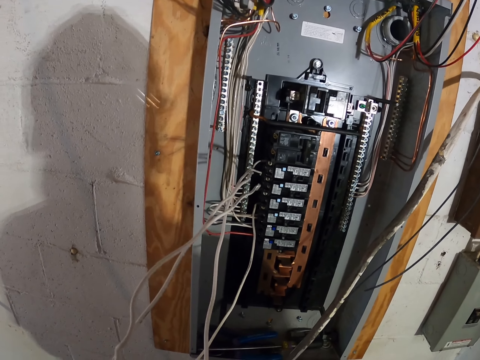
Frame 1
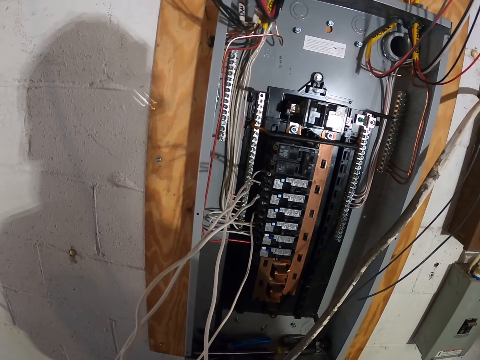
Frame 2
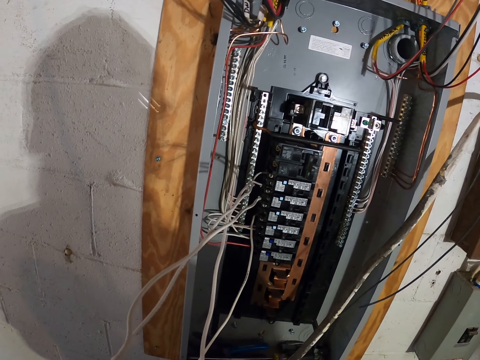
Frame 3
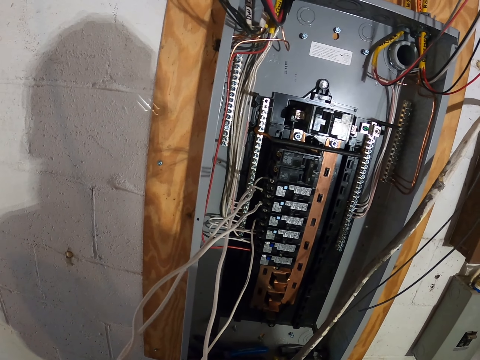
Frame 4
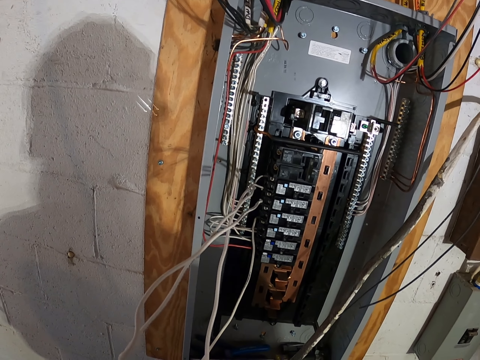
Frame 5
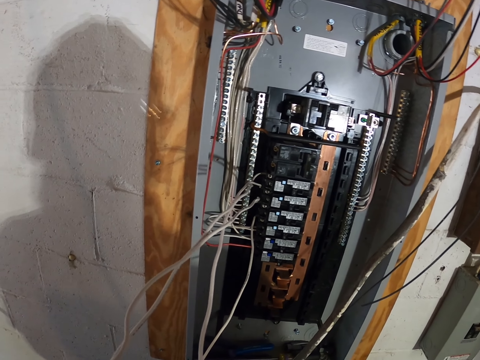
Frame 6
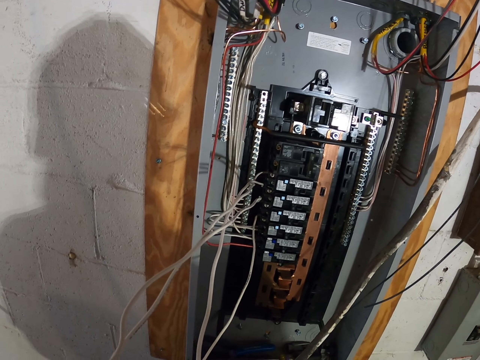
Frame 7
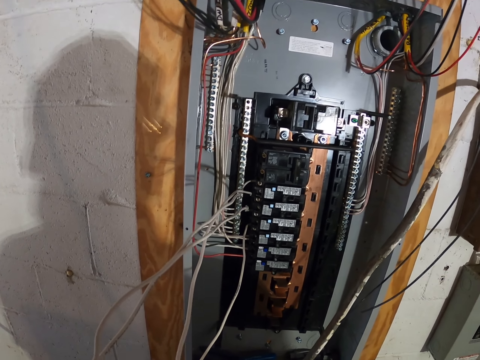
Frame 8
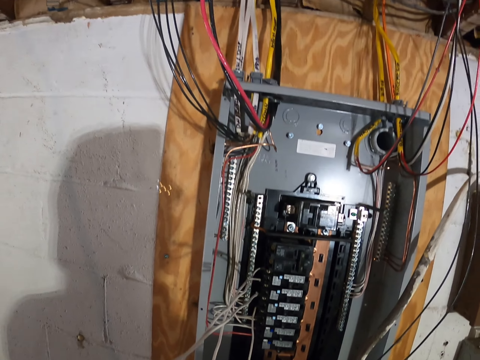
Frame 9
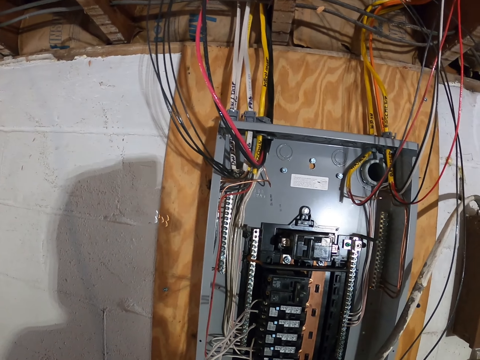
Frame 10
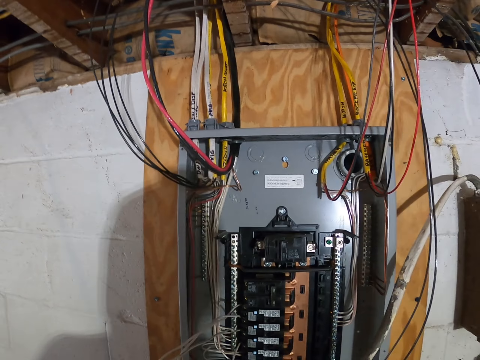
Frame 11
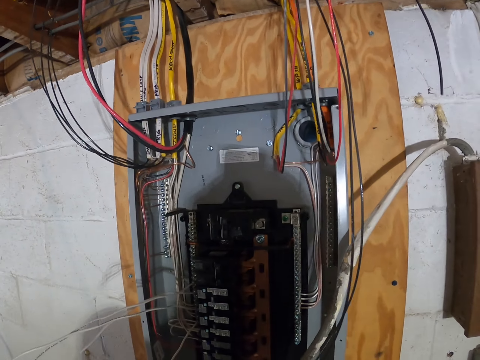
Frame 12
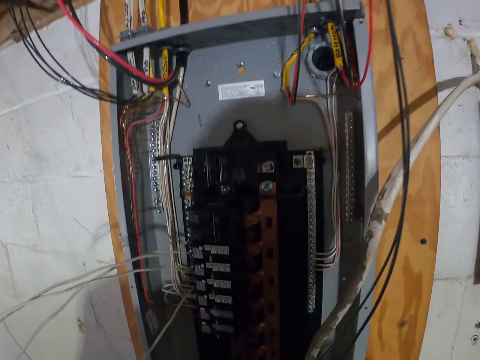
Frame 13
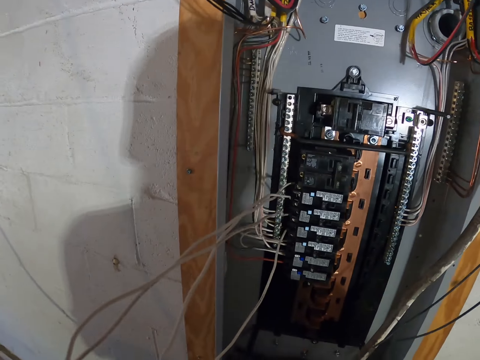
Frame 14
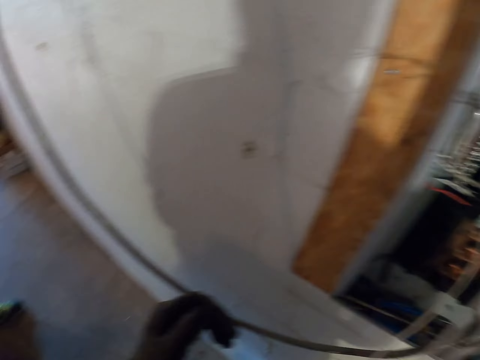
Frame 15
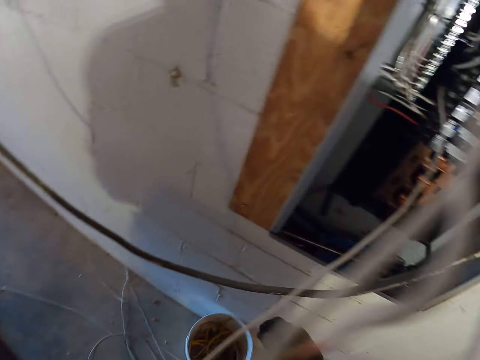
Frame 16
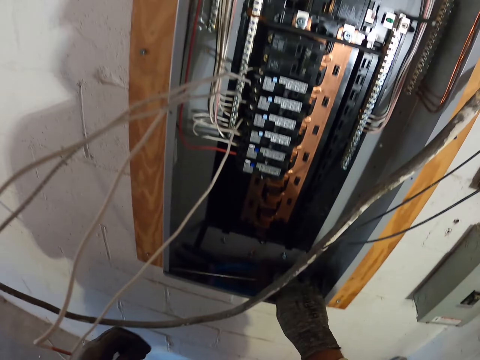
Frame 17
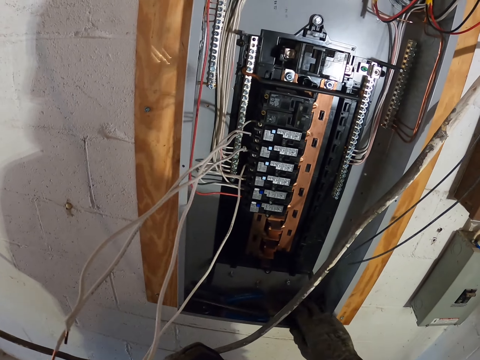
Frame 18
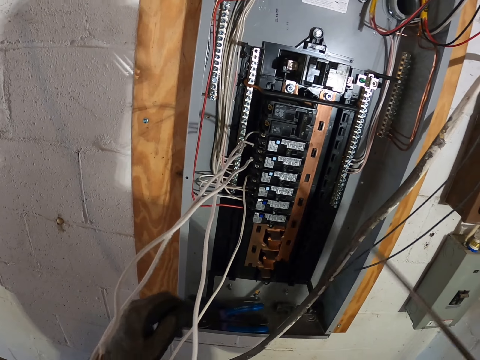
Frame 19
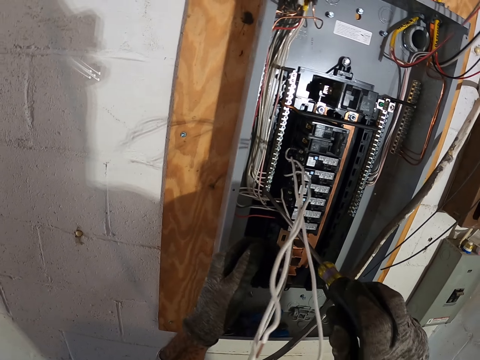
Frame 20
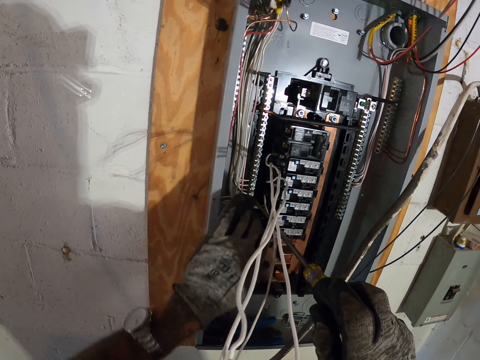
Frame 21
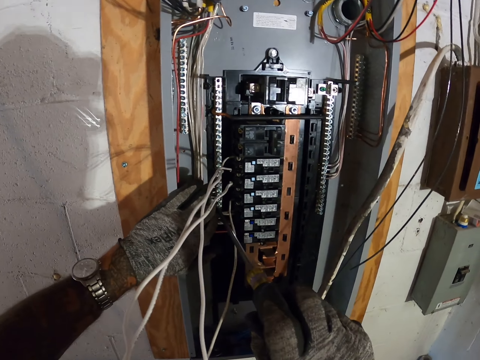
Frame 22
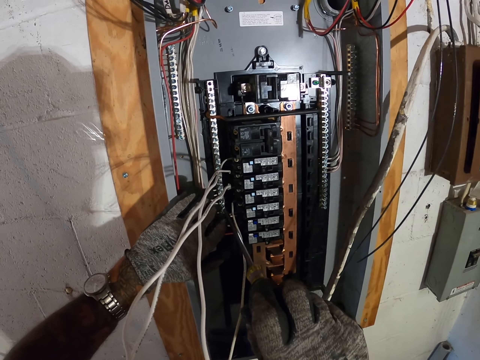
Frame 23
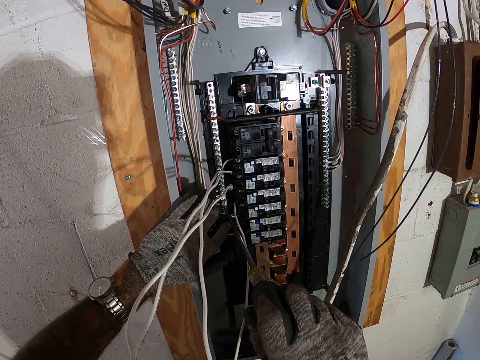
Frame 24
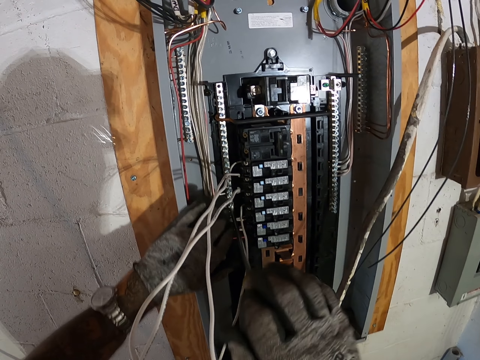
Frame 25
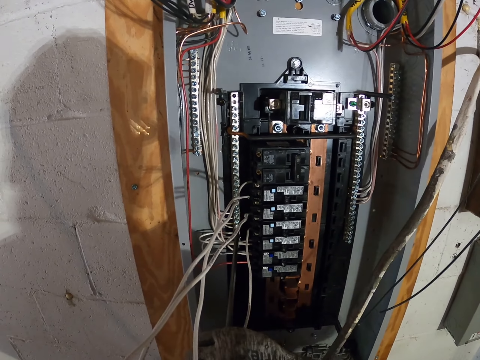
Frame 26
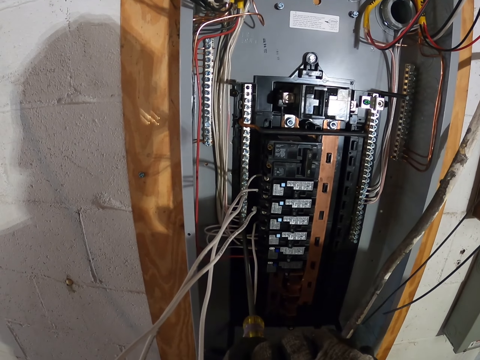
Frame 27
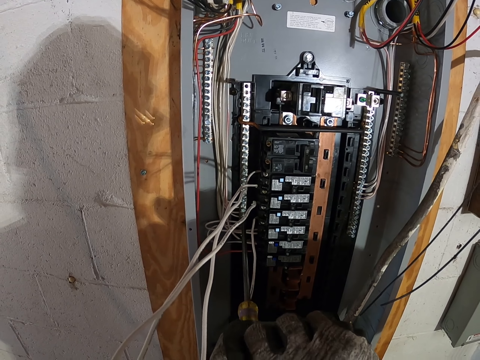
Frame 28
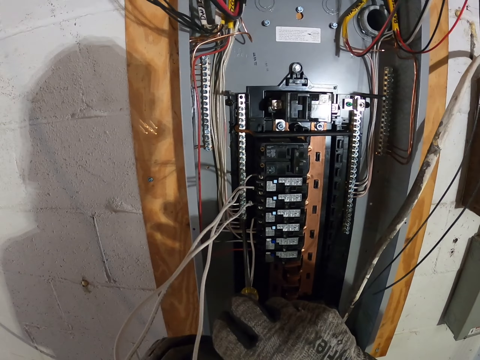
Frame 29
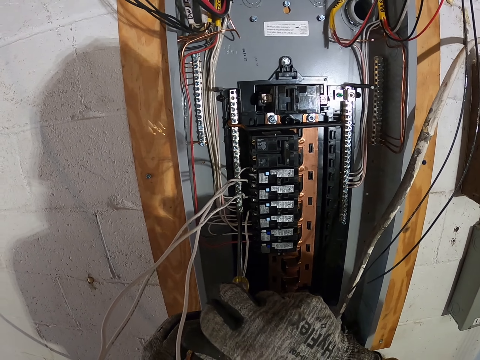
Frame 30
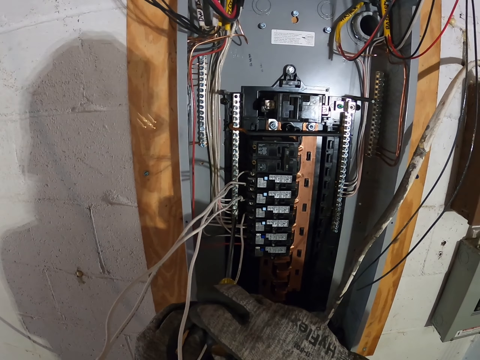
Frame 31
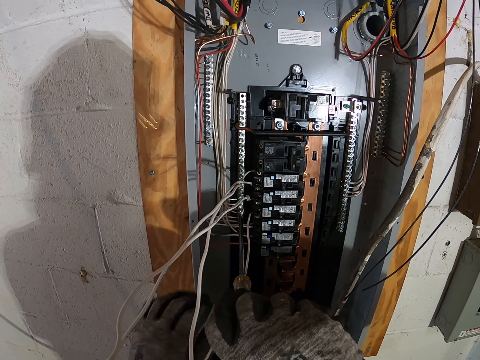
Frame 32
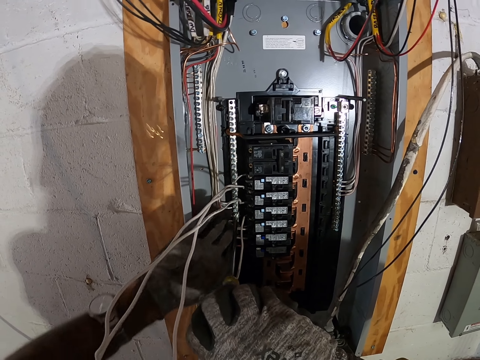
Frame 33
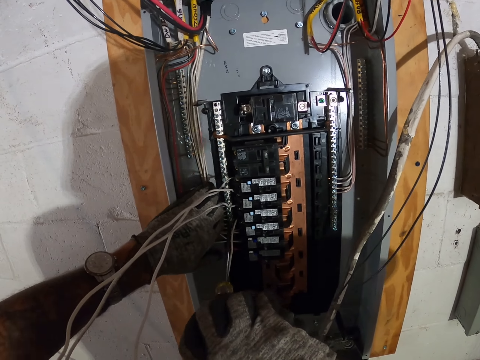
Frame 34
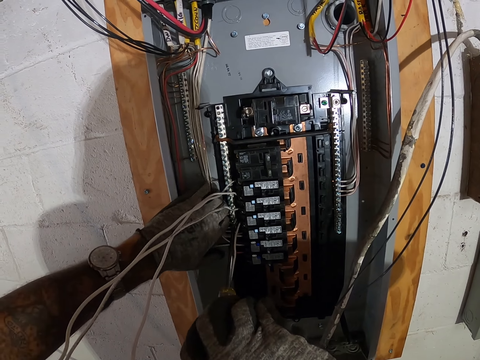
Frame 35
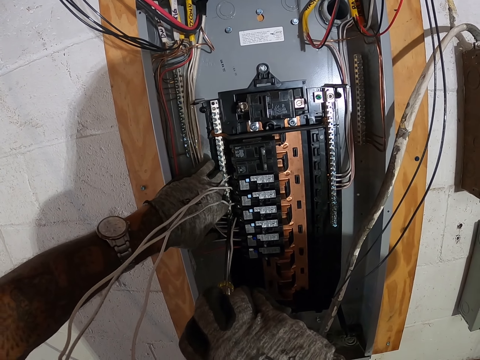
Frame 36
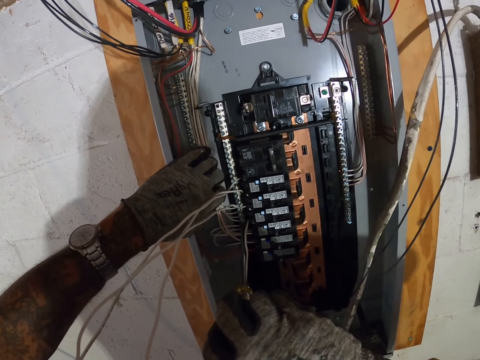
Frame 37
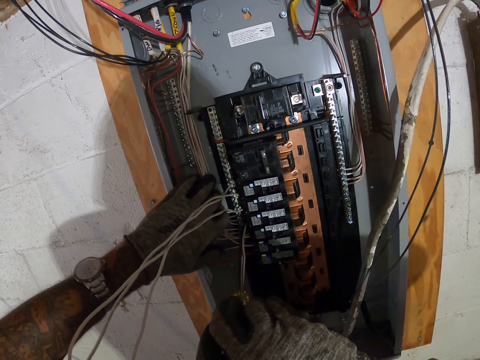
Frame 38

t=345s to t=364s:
The camera wearer takes the screwdriver. They fix the wire on the box panel. They unscrew a white cable in the neutral bar.

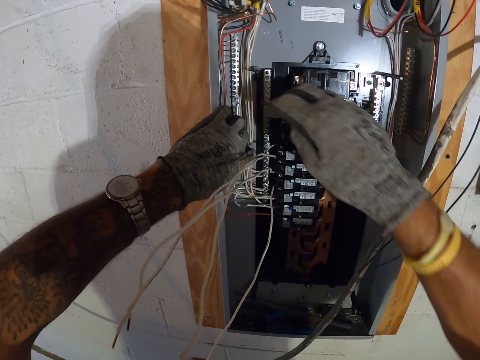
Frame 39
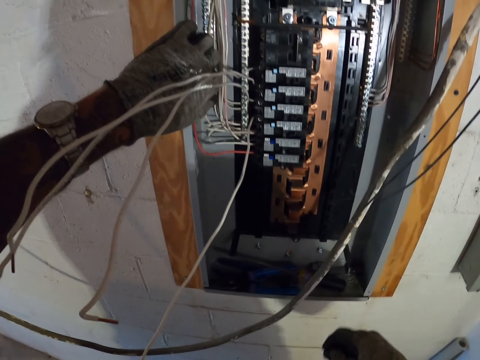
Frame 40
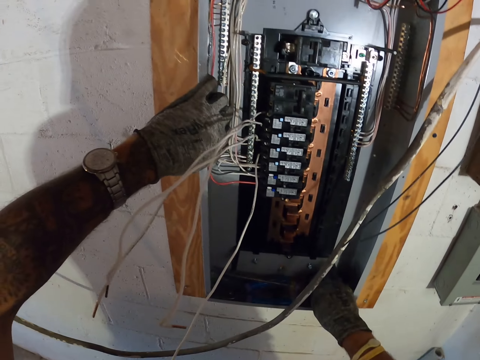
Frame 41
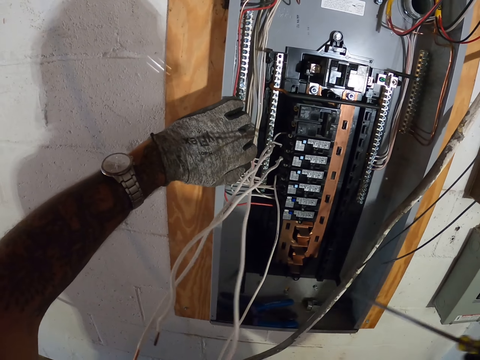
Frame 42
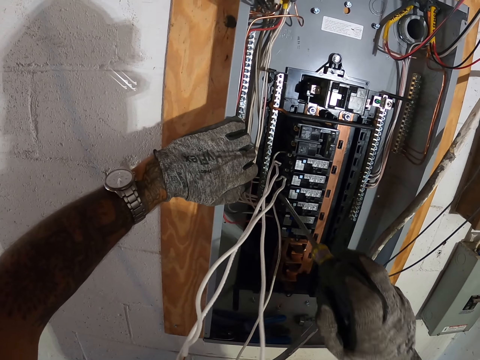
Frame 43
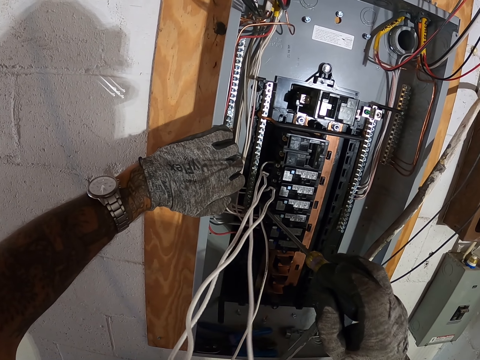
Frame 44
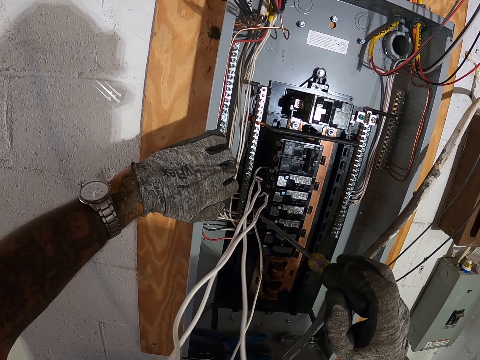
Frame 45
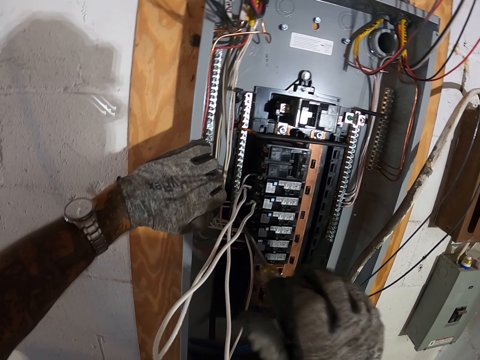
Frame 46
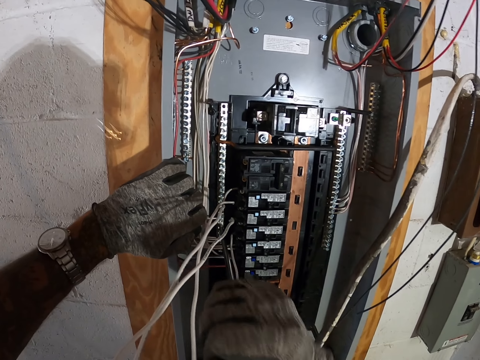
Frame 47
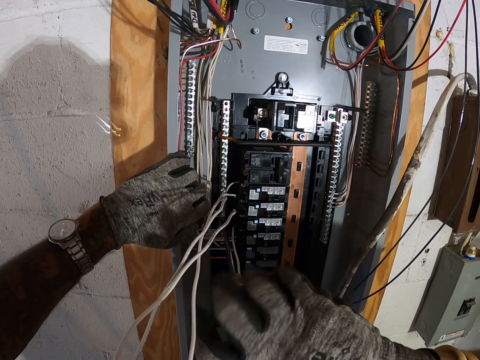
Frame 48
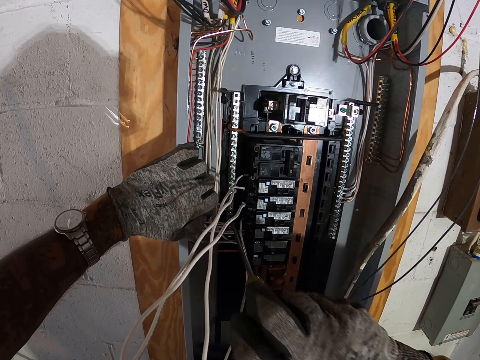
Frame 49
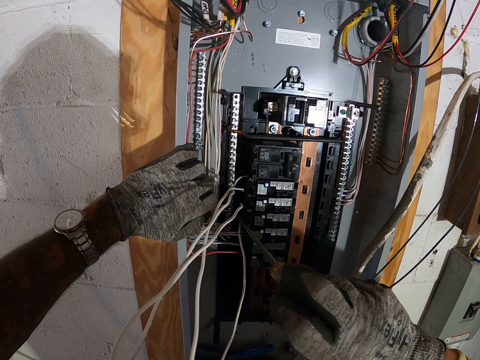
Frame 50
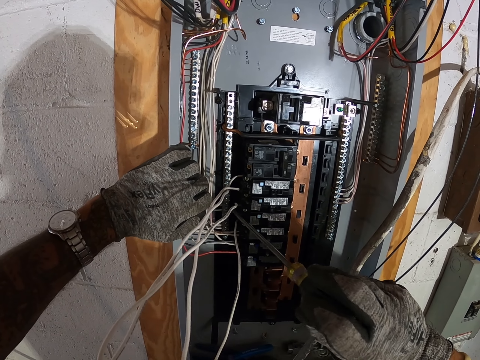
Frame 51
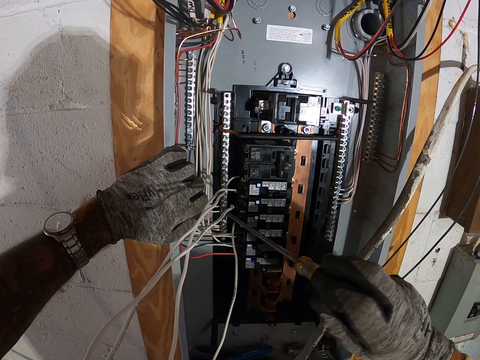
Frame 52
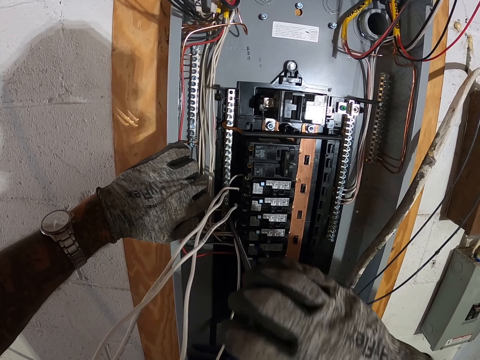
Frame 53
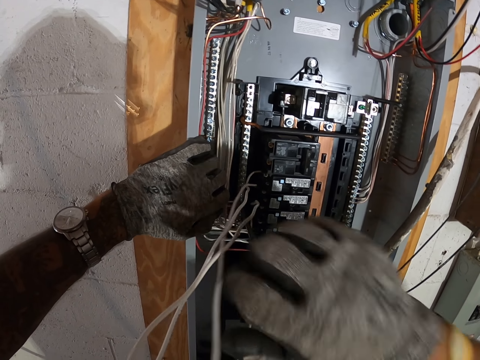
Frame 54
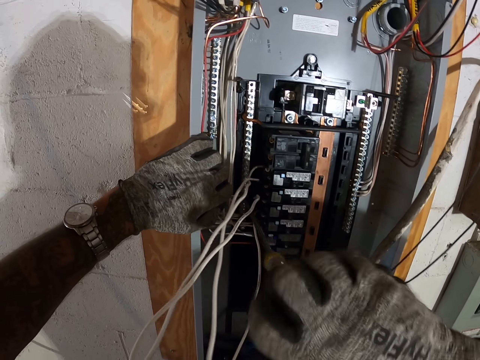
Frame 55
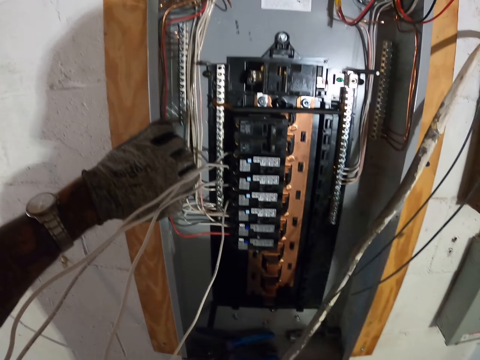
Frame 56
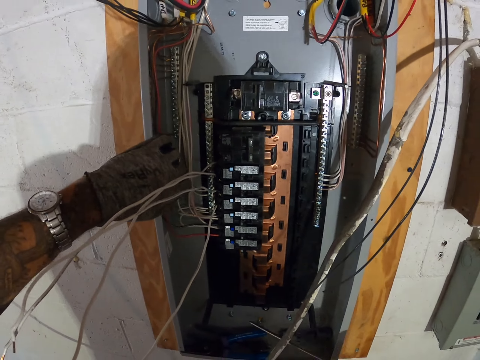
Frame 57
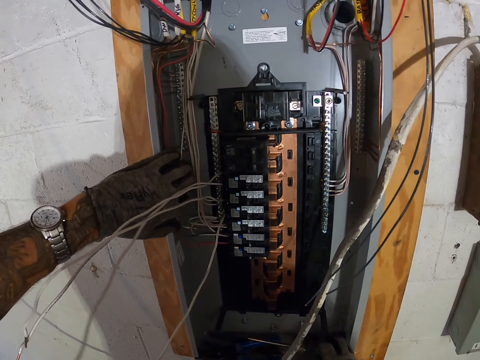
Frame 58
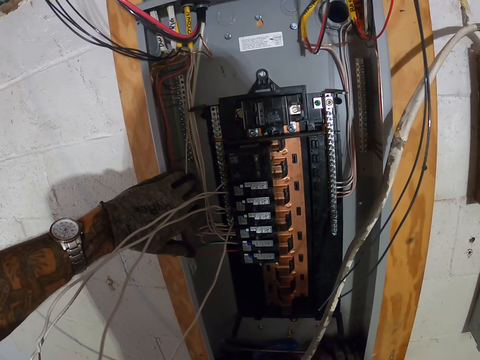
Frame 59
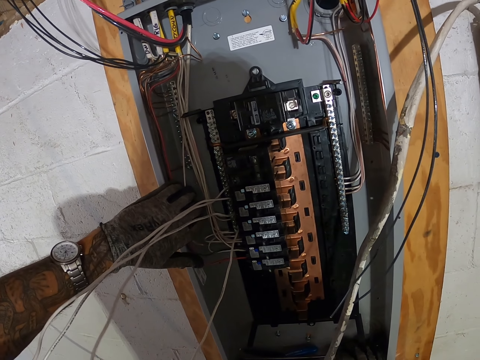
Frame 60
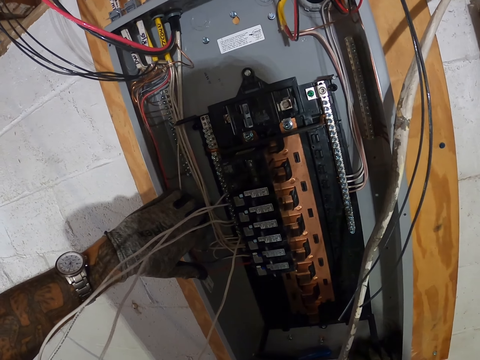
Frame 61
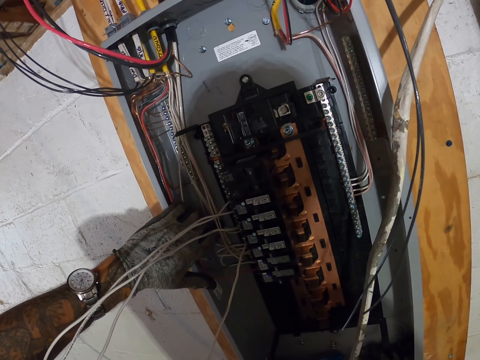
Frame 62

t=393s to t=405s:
The camera wearer picks up a screwdriver. They unscrew white cables in the neutral bar.
